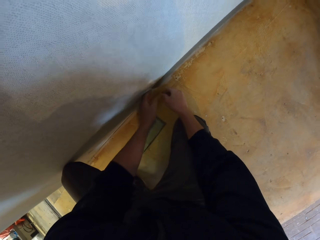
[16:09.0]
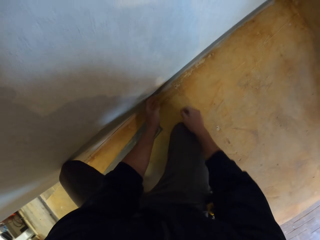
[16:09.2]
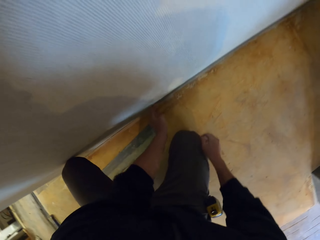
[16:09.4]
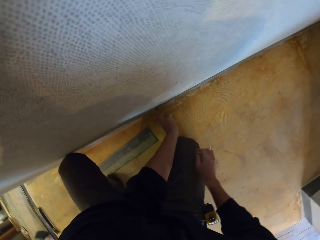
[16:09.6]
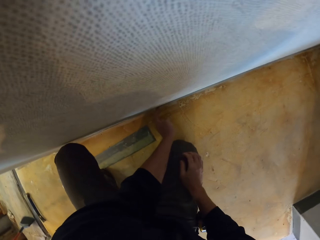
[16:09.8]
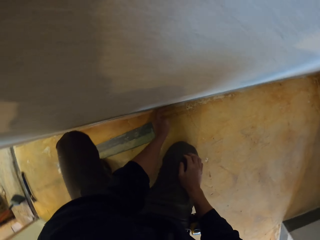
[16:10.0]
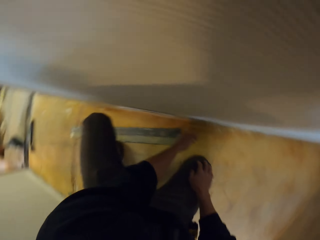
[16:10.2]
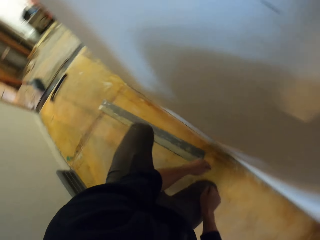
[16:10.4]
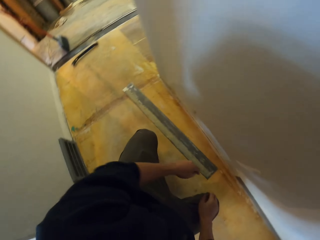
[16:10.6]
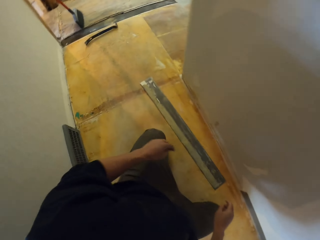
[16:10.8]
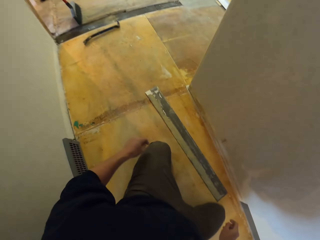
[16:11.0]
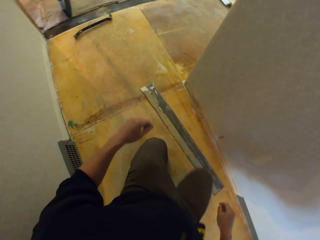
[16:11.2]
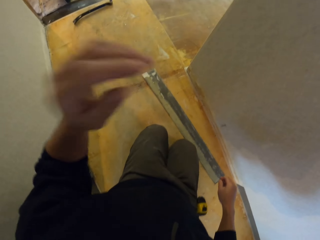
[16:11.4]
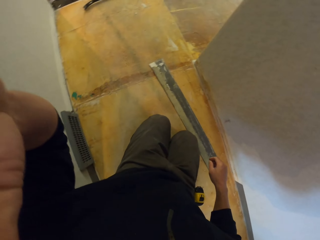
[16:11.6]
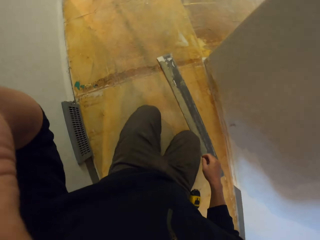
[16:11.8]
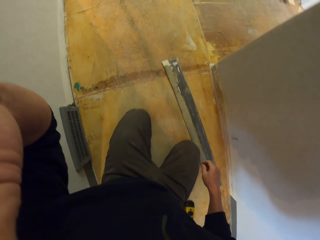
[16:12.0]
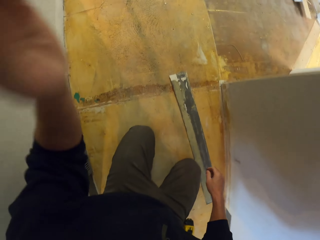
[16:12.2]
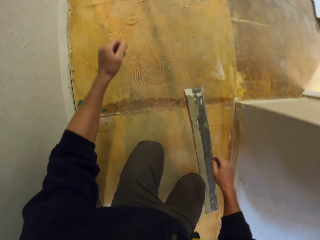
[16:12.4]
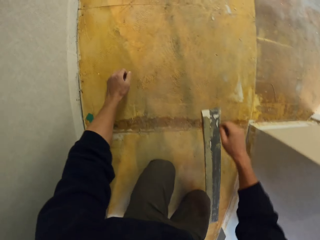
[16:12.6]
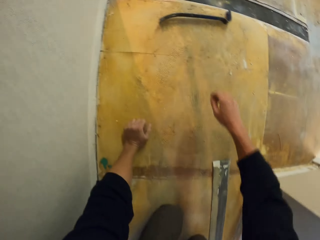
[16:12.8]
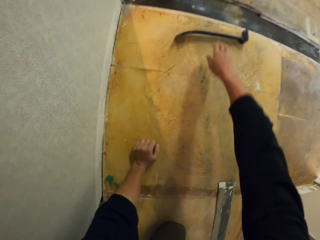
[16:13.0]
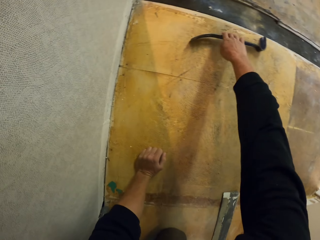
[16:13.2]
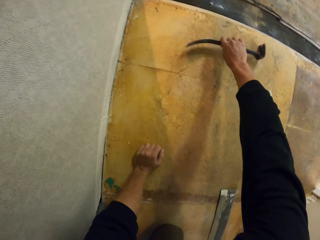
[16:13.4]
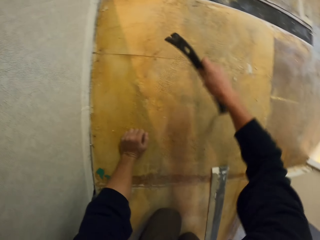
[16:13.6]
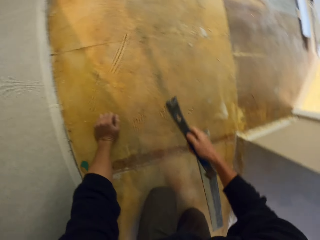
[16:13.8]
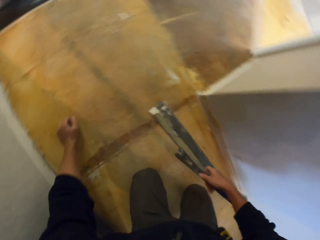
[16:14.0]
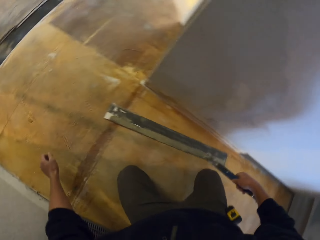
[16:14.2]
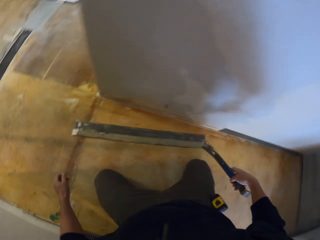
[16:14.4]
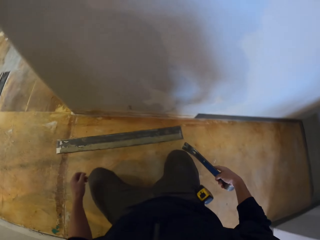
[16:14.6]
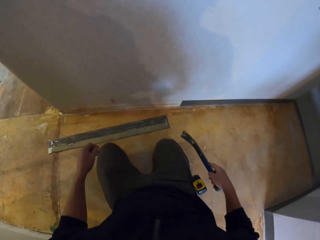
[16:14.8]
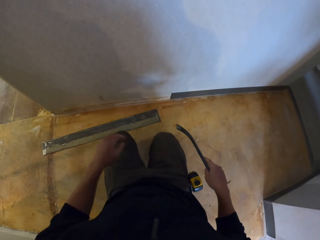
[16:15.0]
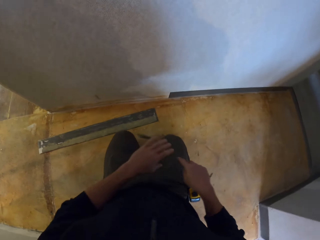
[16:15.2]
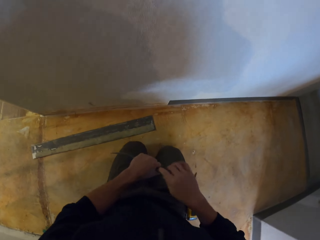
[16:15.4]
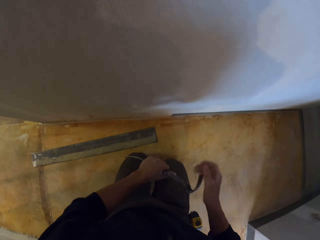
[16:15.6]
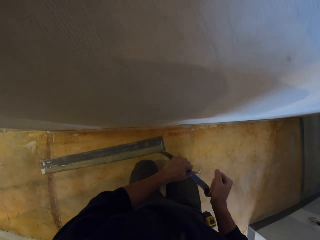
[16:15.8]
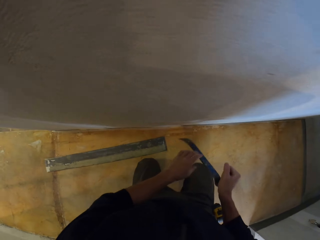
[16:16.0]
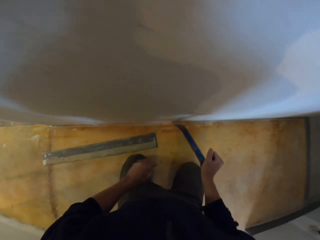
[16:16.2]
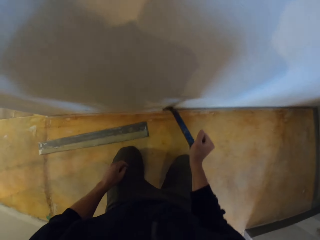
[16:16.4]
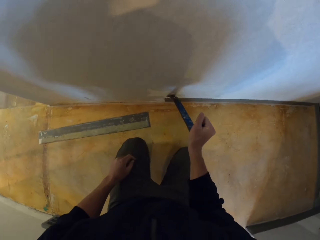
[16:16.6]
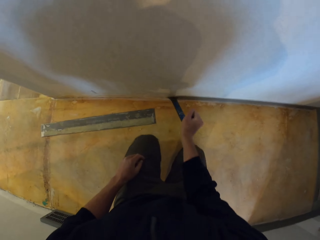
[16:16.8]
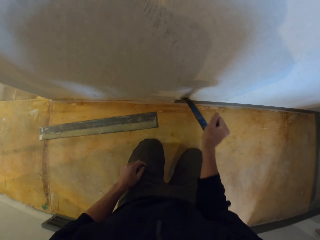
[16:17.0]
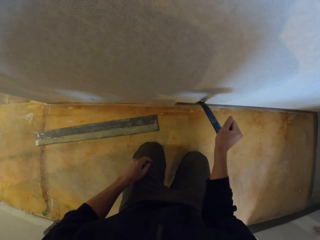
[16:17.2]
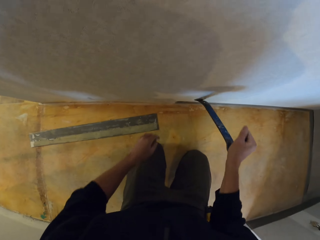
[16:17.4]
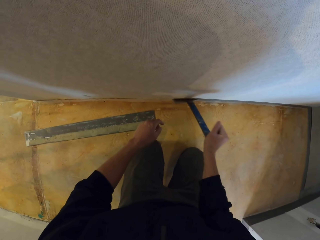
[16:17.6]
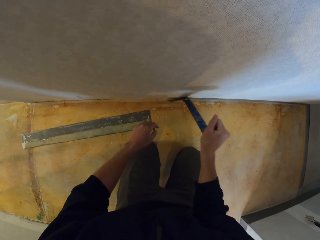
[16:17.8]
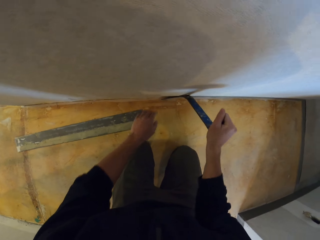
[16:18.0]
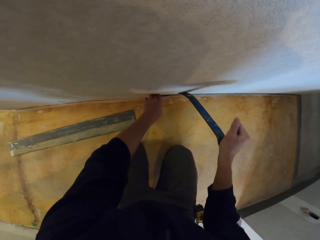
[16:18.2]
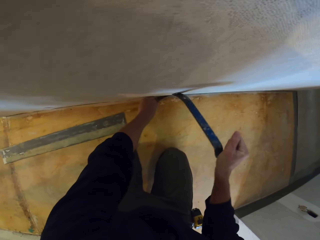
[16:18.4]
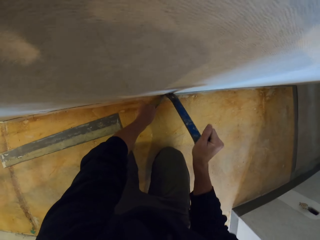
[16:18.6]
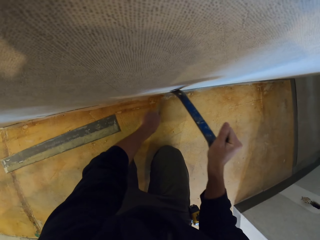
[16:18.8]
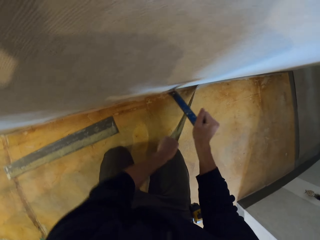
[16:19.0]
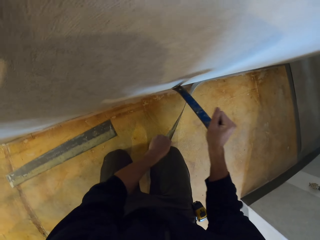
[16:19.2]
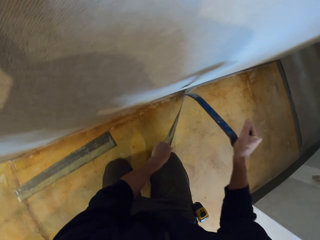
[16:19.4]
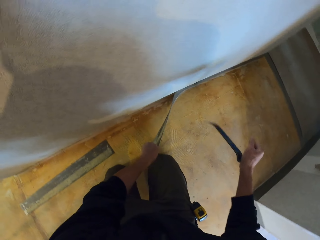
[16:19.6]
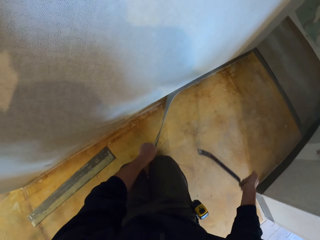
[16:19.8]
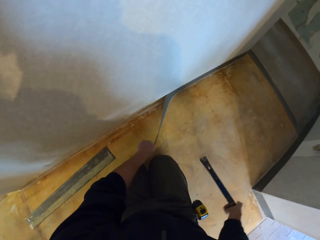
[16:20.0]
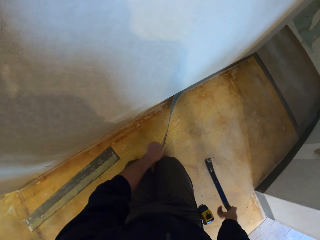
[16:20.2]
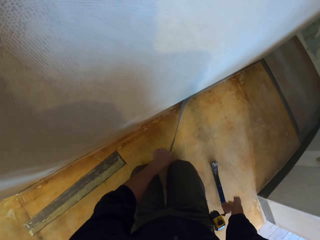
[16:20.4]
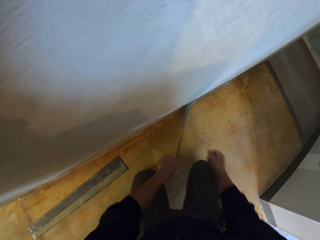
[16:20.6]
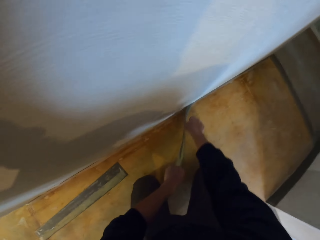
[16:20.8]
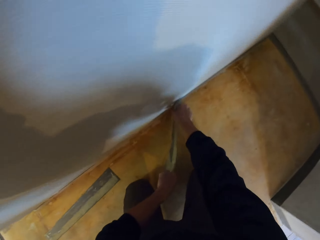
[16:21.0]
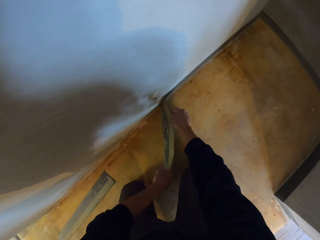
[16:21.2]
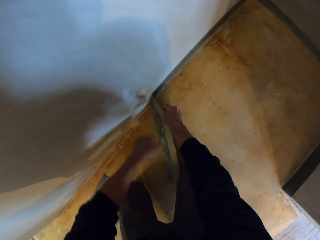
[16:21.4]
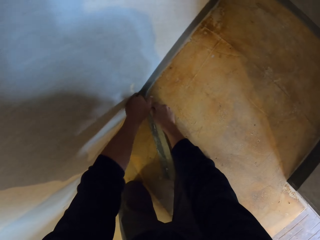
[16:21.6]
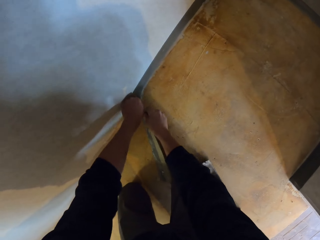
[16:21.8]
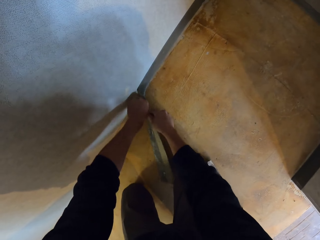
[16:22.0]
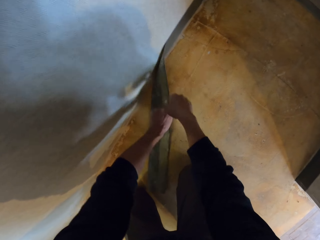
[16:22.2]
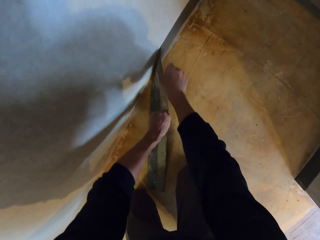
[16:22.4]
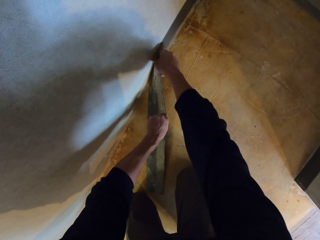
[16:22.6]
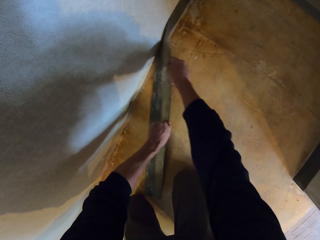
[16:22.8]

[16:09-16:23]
The camera wearer touches another wall protector. They lift their left hand. They pick up the crowbar from the floor. They move. They remove the wall protector with the crowbar. They pull the wall protector. They put the crowbar on the floor.

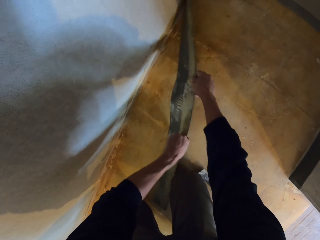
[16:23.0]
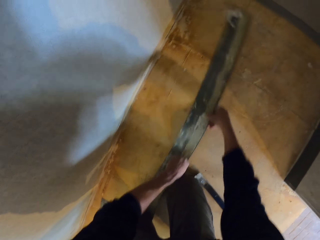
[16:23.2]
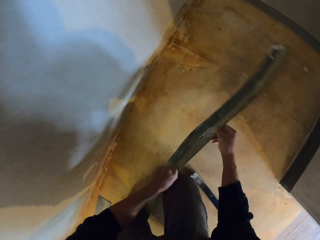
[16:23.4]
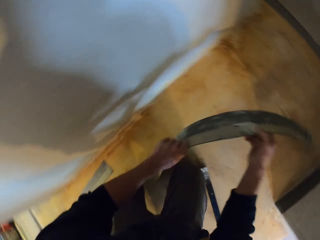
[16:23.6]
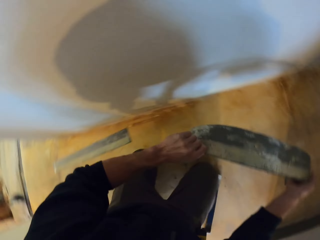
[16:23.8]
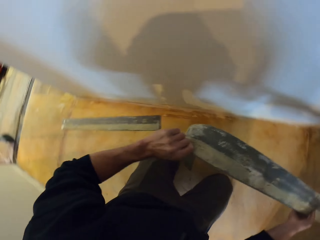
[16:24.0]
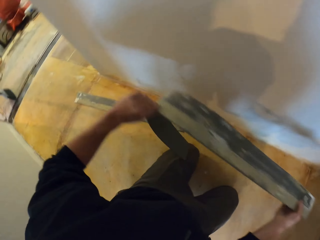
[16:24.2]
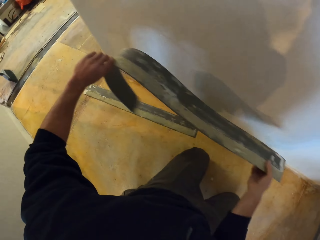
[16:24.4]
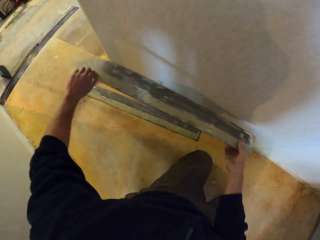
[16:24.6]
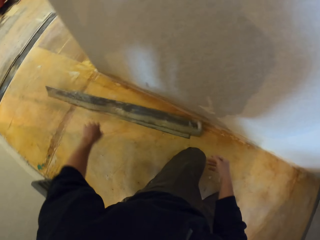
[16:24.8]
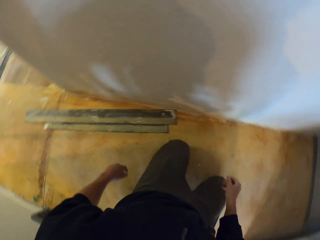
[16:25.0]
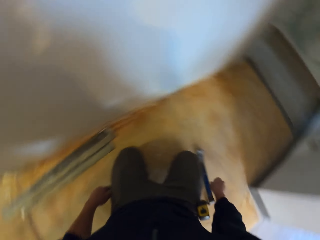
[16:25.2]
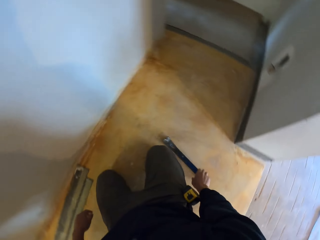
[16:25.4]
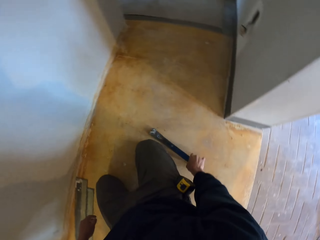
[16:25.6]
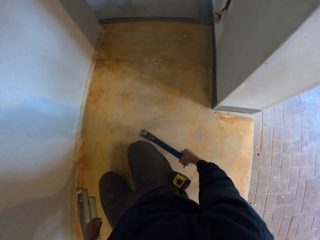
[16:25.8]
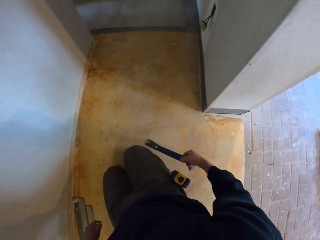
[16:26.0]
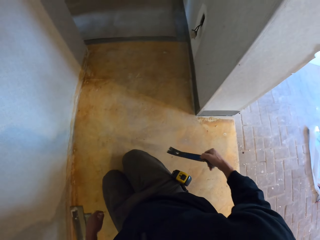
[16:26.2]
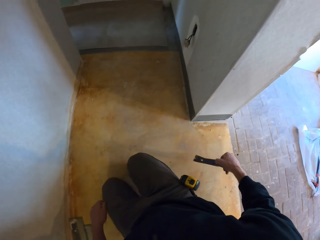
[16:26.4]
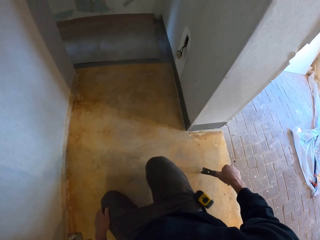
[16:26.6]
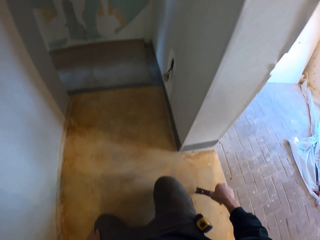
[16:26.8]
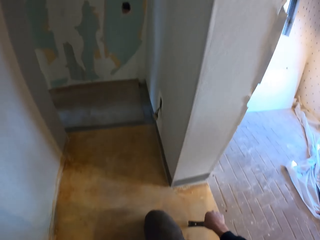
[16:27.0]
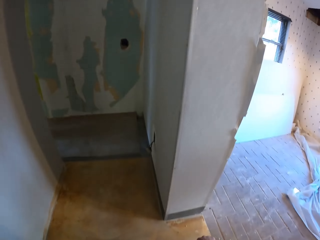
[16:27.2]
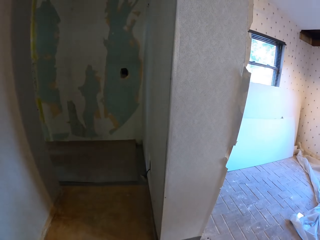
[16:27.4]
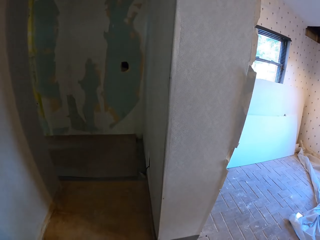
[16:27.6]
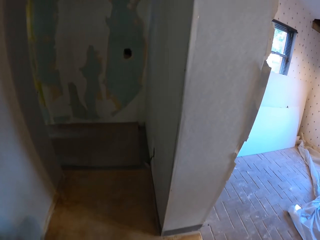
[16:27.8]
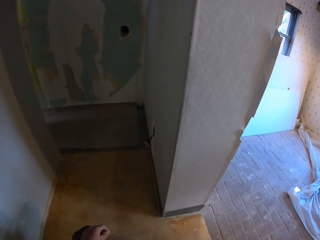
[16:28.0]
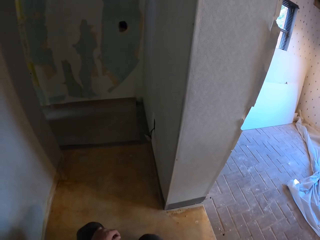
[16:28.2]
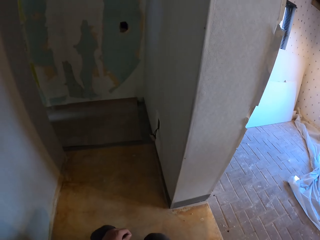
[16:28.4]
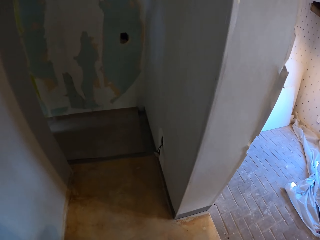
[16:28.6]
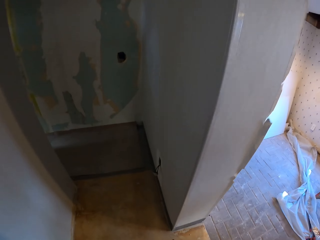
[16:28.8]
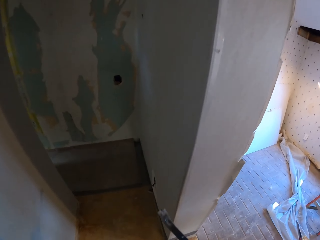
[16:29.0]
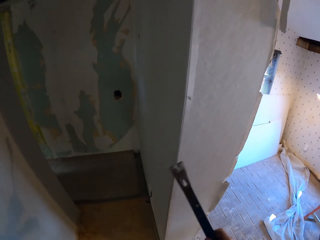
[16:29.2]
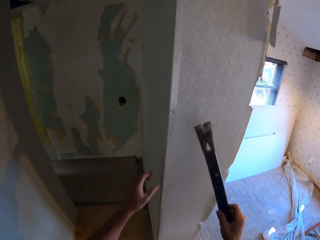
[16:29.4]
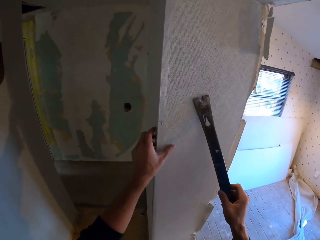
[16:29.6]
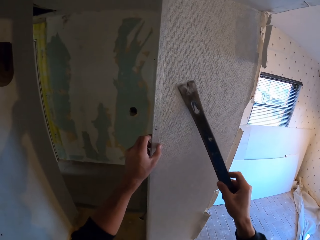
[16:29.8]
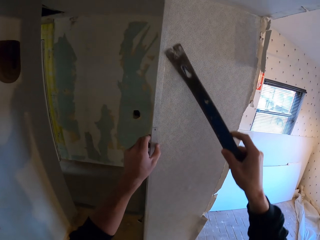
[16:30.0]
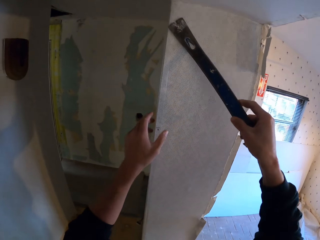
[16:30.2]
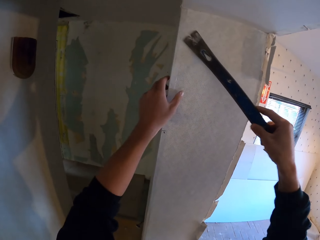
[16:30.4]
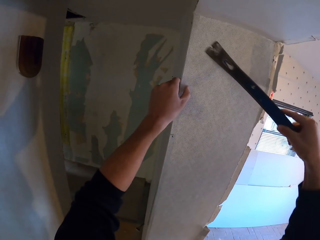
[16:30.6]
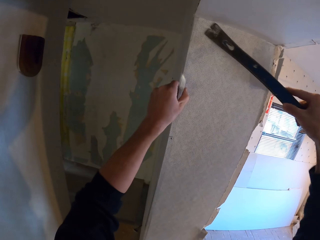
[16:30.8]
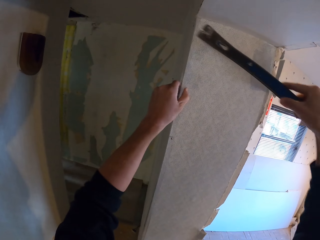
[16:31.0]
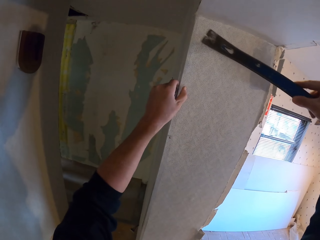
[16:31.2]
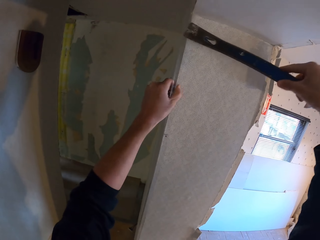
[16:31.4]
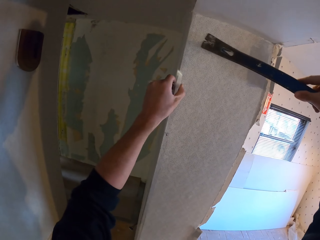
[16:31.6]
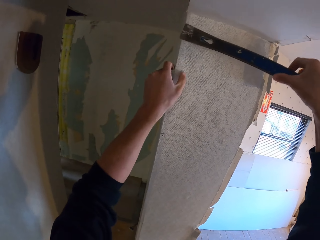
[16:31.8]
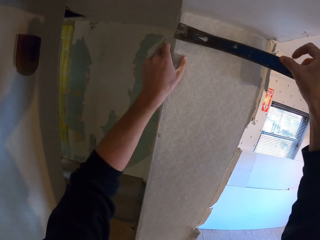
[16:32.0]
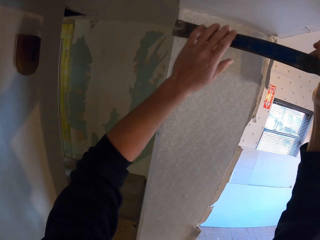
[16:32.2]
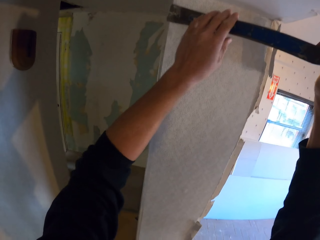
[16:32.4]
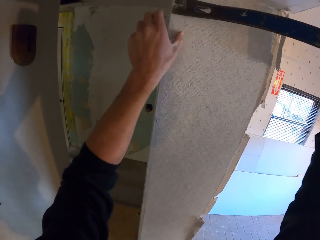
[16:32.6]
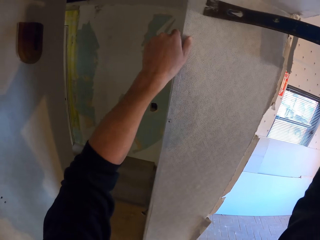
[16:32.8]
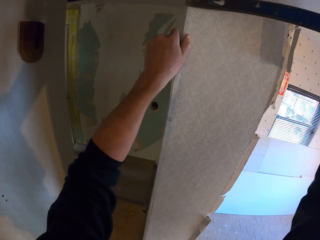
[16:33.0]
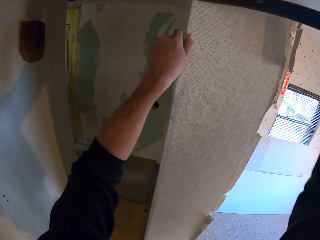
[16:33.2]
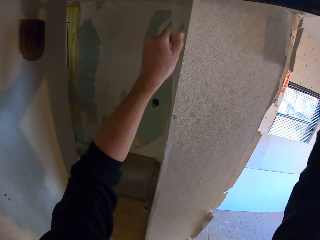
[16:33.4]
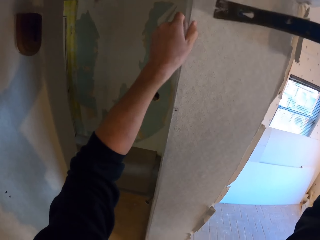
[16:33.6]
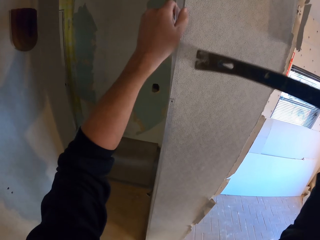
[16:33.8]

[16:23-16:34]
The camera wearer drops the wall protector on the floor. They pick up the crowbar. They move. They hold the wall corner protector. They remove the wall corner protector from the wall with the crowbar.
